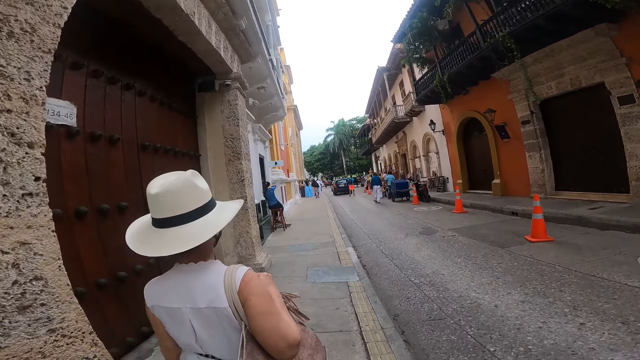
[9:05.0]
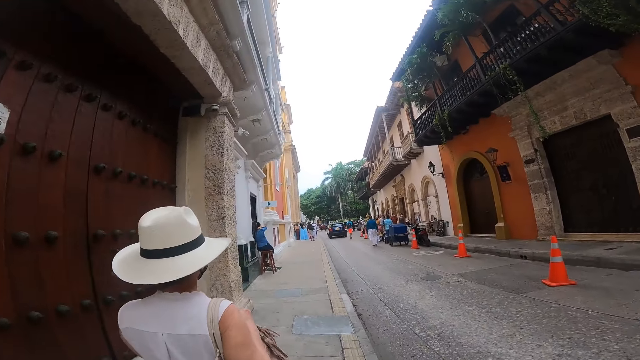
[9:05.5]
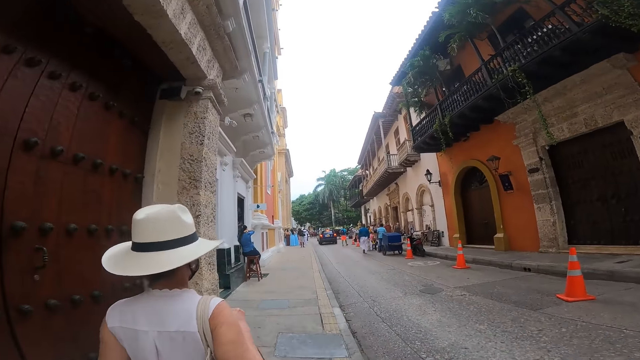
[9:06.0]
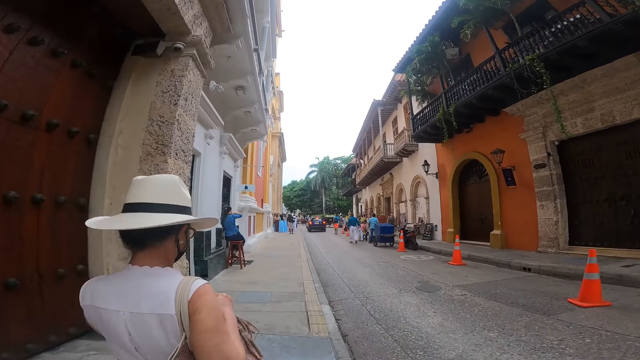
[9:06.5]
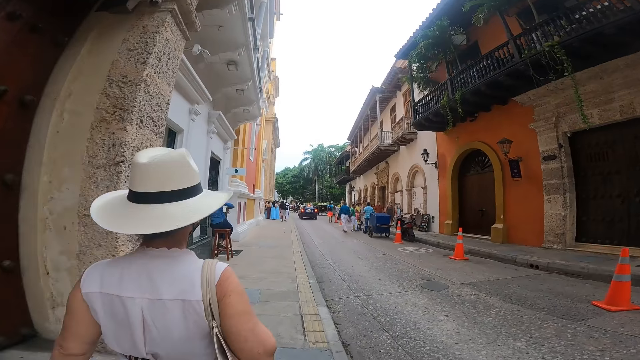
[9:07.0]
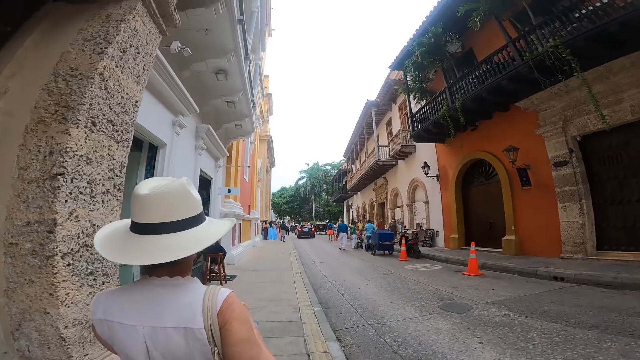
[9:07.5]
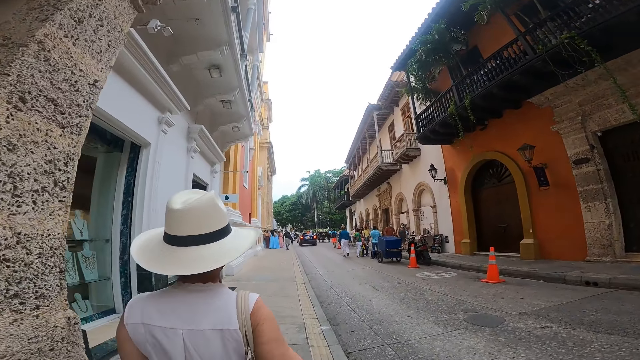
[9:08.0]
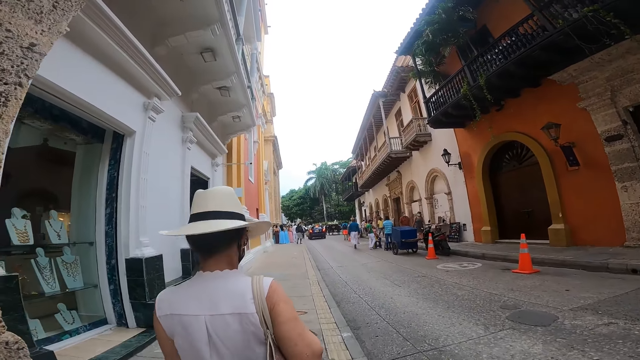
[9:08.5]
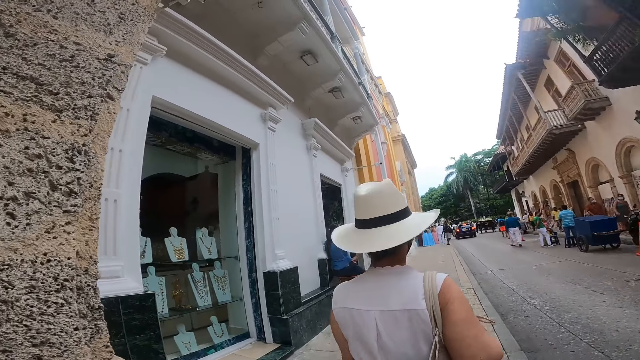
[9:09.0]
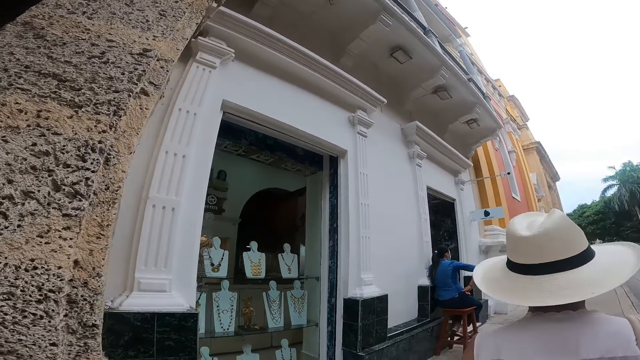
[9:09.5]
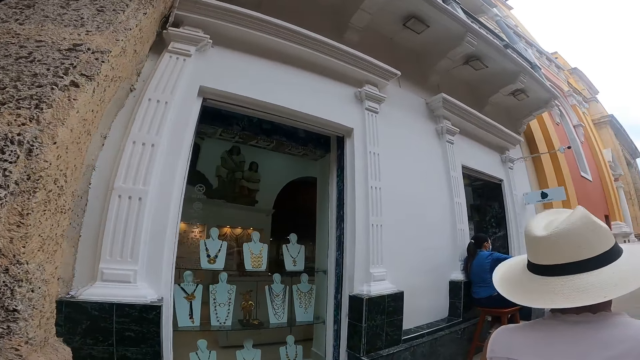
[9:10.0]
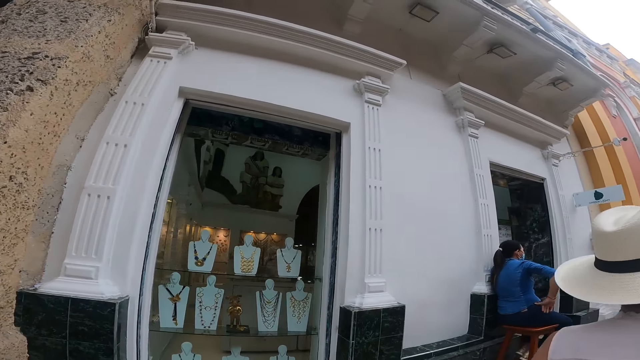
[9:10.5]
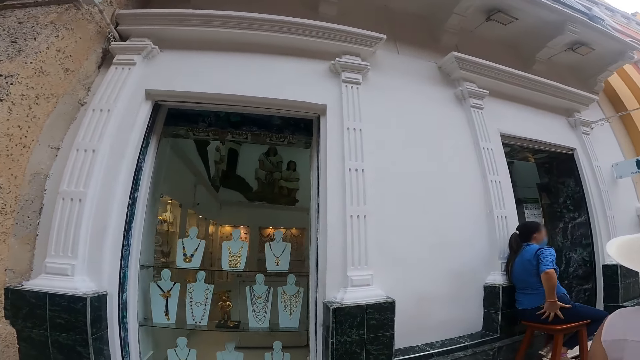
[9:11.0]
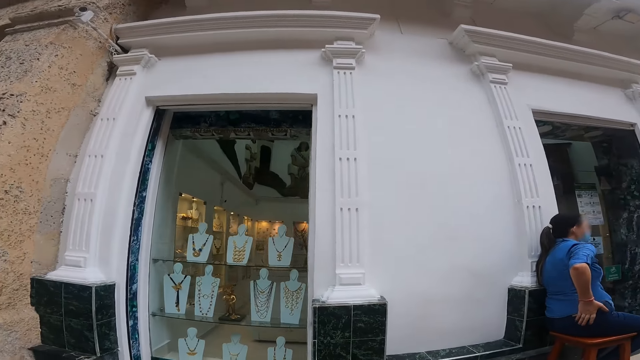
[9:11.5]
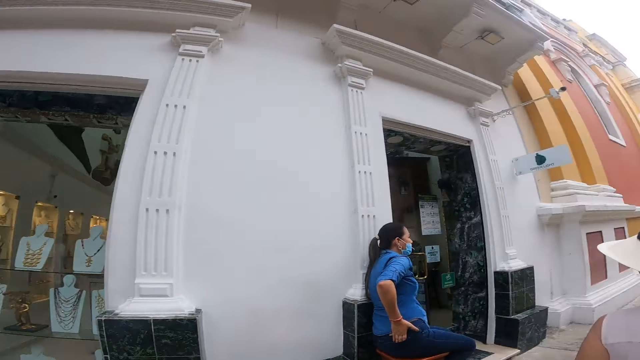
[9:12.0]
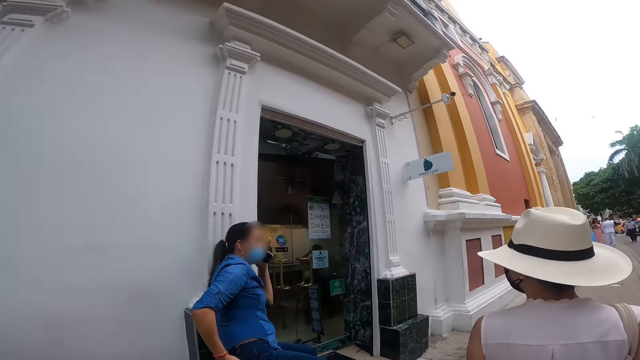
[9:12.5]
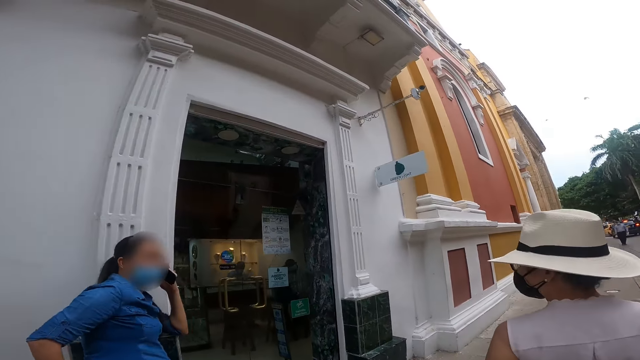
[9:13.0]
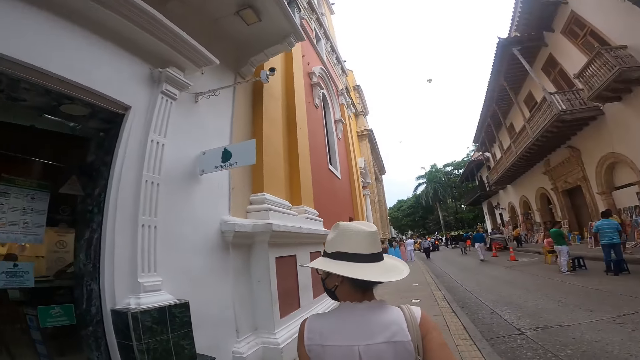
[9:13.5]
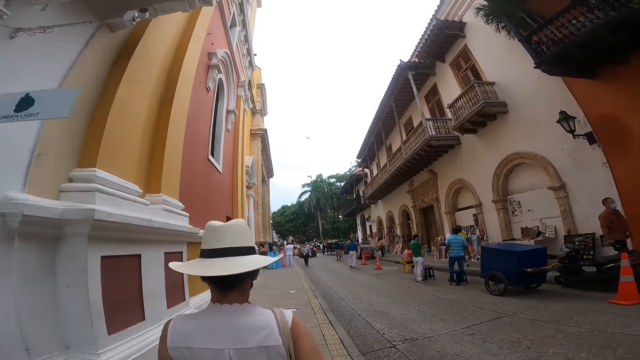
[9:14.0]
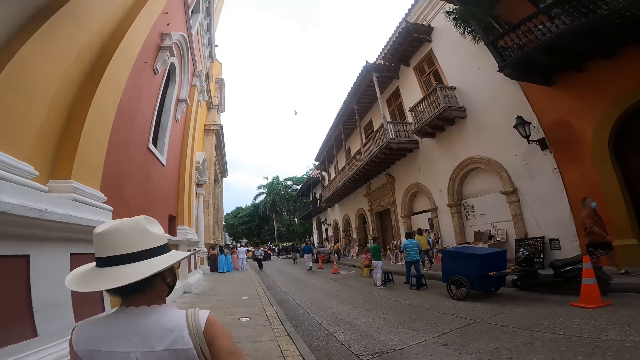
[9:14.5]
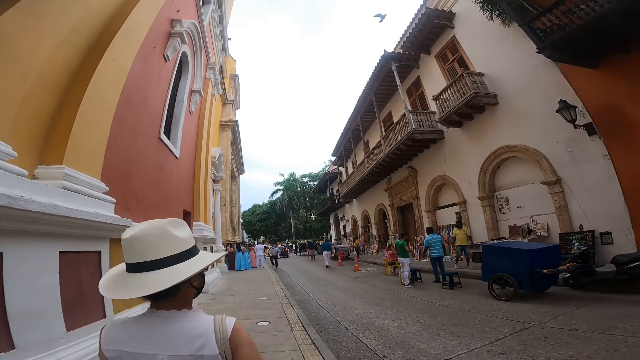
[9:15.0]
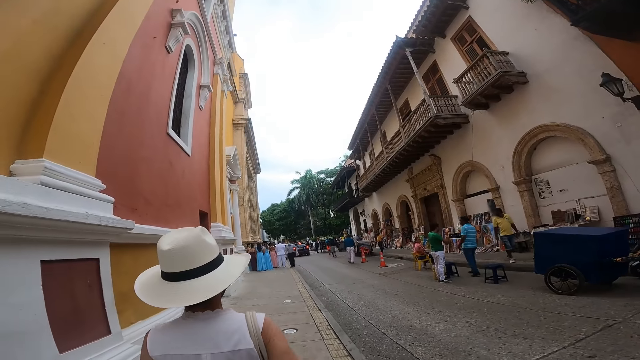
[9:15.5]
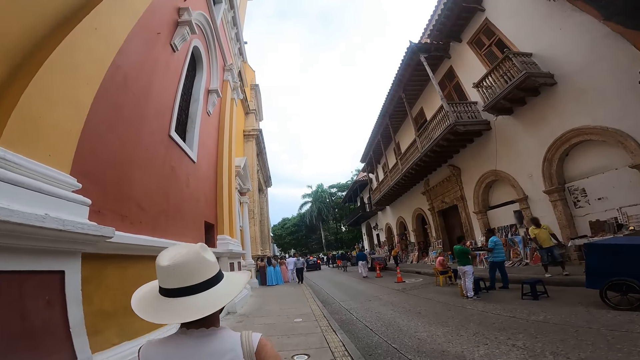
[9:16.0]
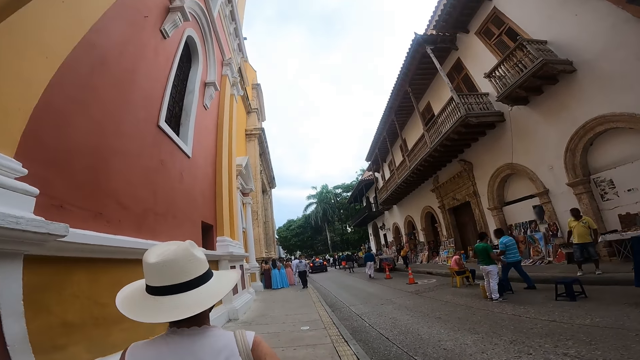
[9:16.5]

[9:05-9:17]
The camera wearer looks towards a jewelry shop.

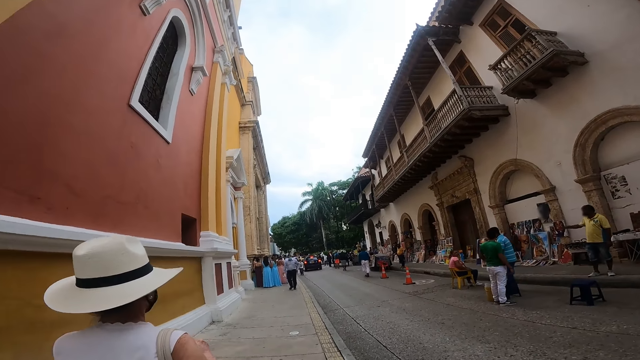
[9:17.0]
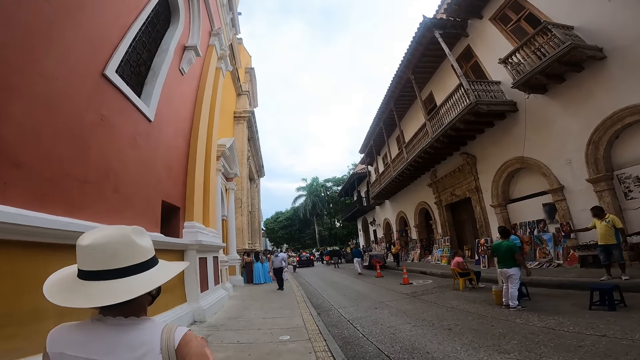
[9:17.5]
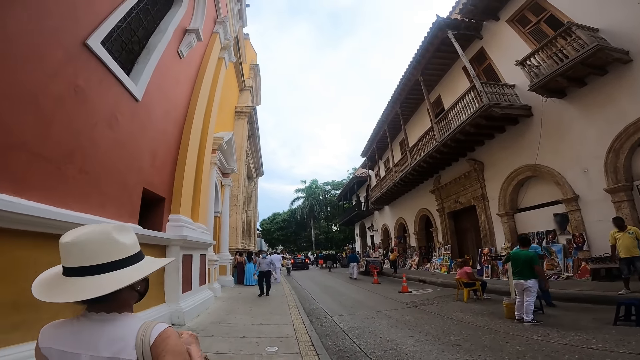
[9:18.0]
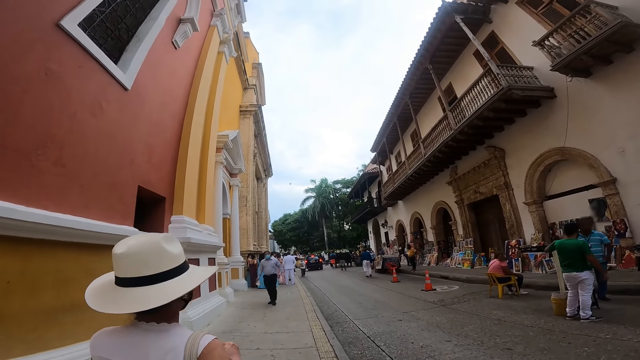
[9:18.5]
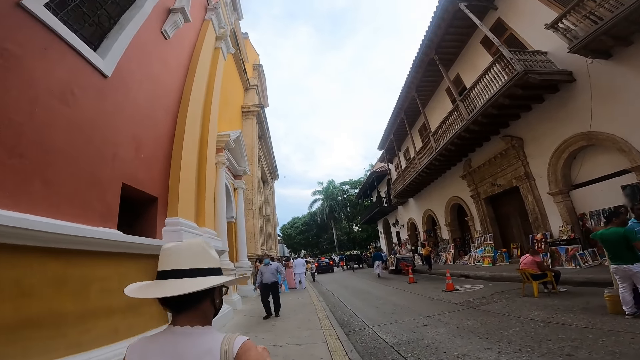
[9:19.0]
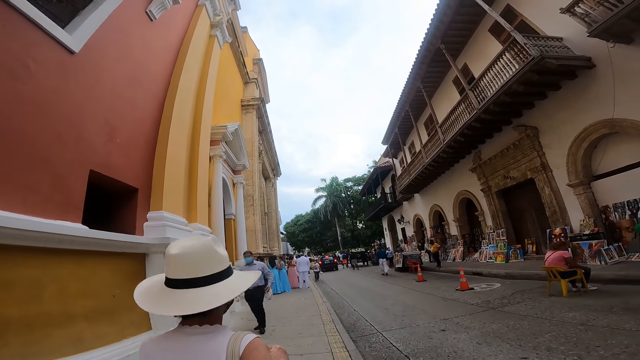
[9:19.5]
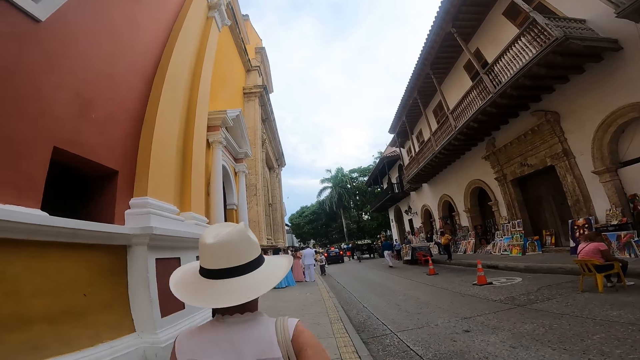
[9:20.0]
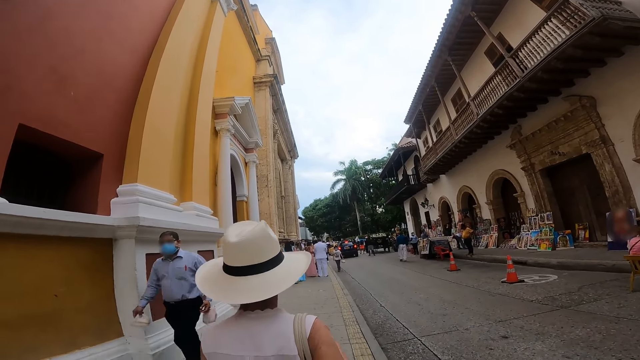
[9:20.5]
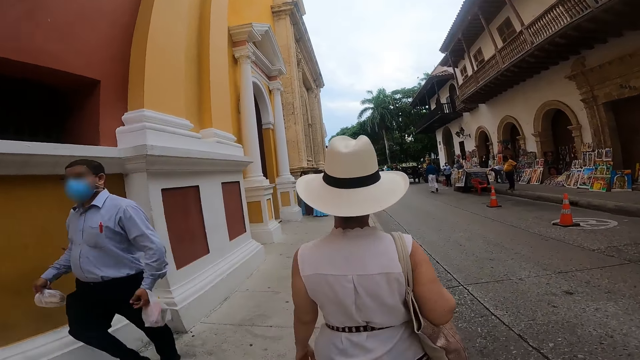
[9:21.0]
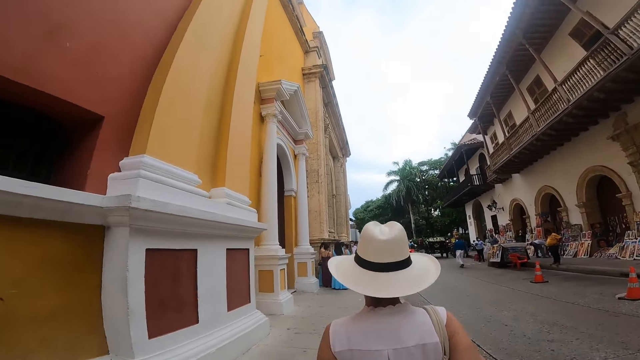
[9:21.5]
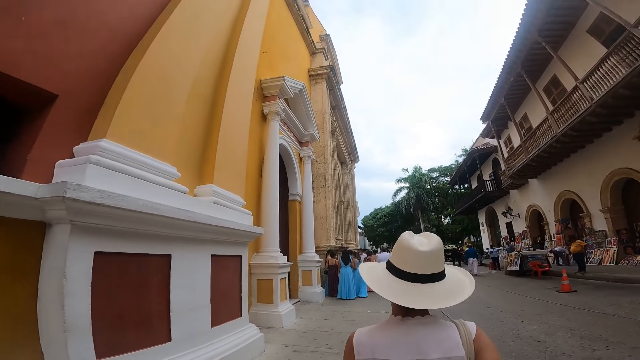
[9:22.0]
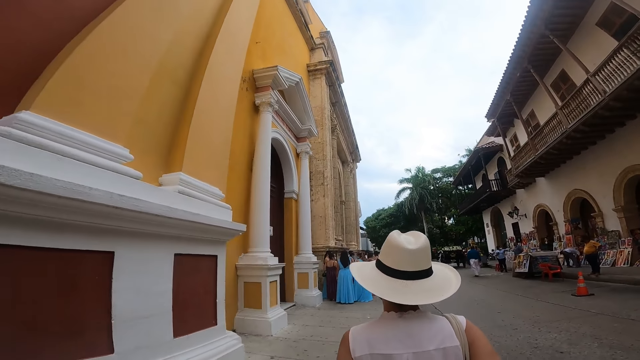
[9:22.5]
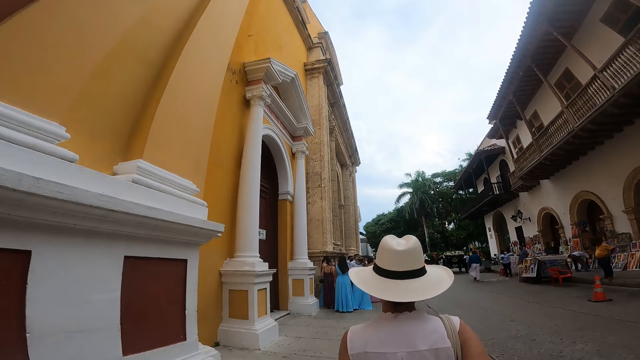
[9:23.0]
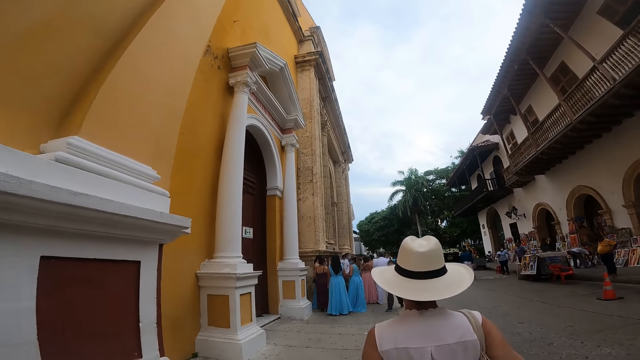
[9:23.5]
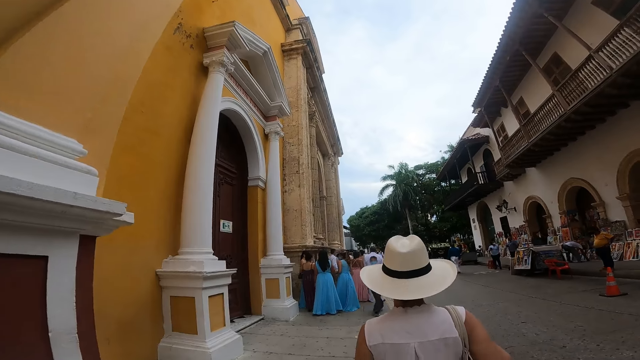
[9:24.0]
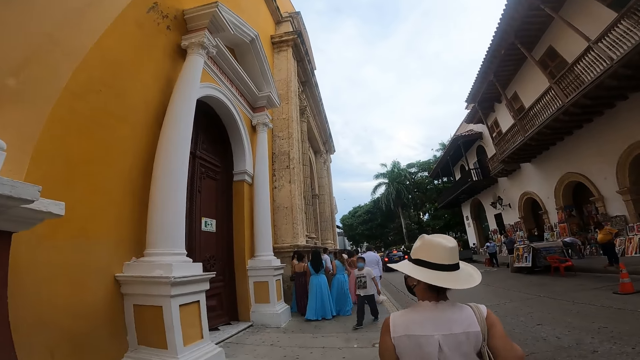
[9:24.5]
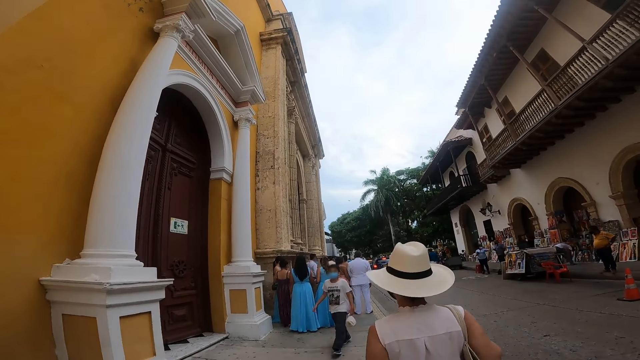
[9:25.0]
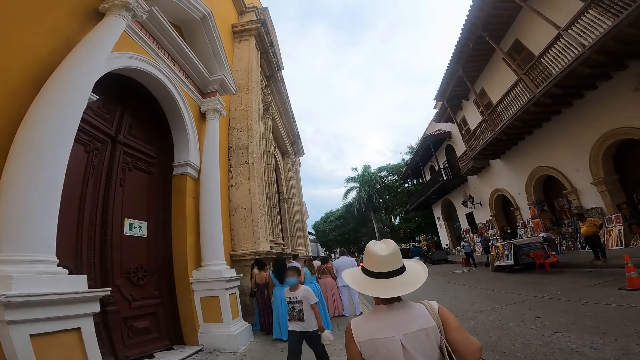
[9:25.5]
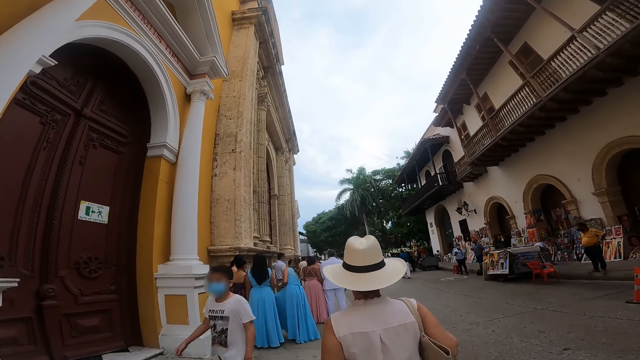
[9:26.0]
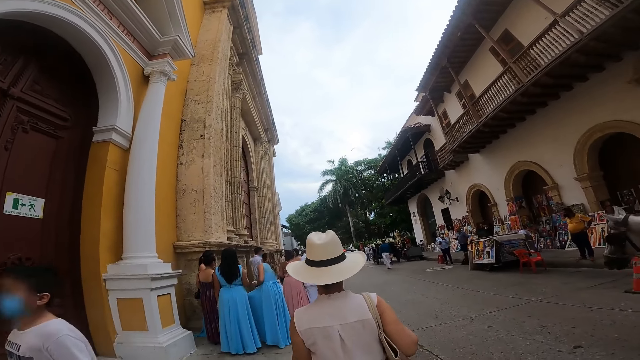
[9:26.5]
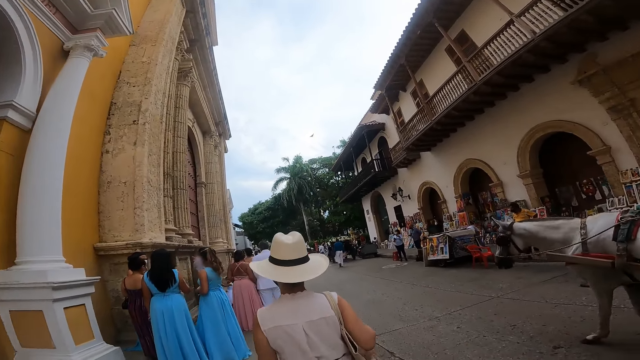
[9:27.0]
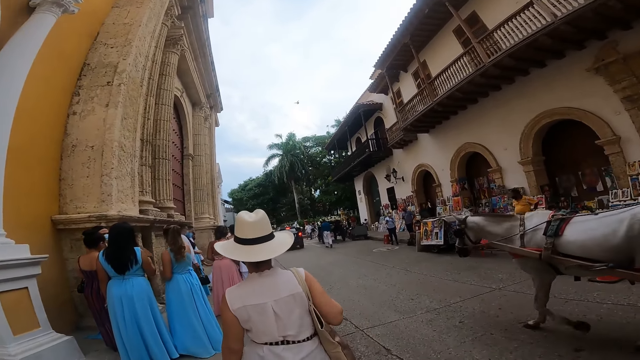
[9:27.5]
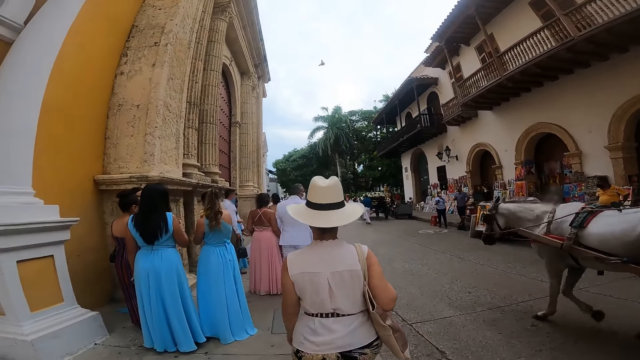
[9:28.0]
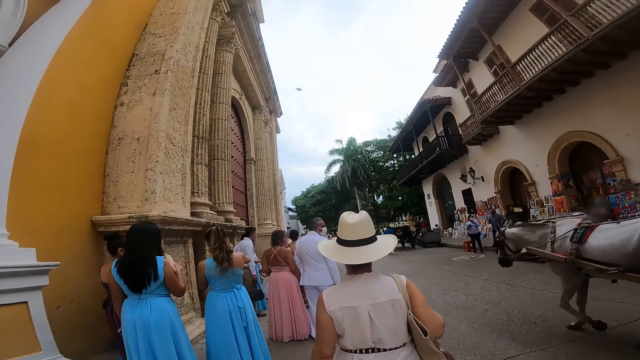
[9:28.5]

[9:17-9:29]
The camera wearer walks past a man. A boy walks past the camera wearer.
